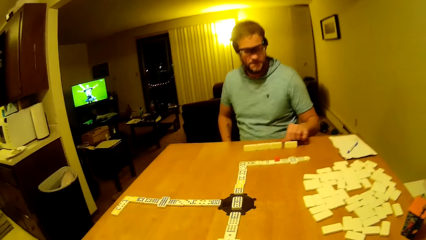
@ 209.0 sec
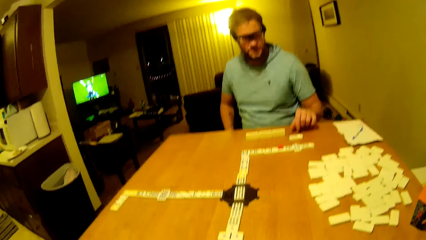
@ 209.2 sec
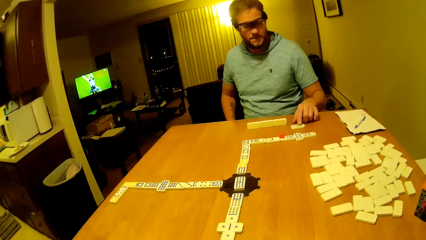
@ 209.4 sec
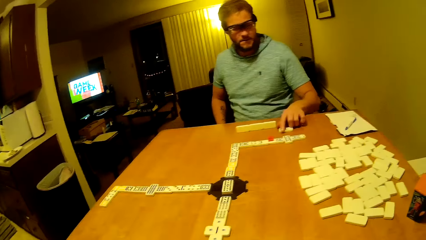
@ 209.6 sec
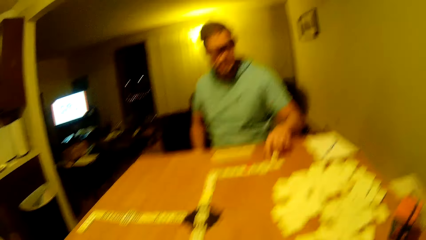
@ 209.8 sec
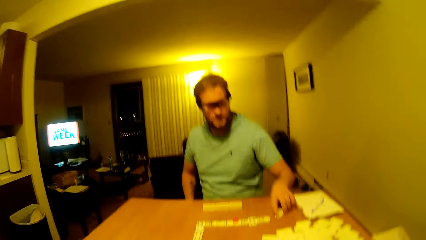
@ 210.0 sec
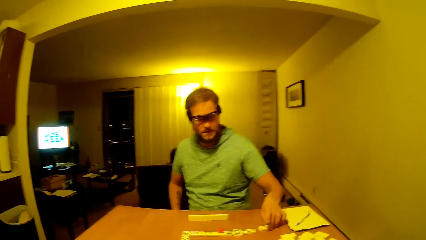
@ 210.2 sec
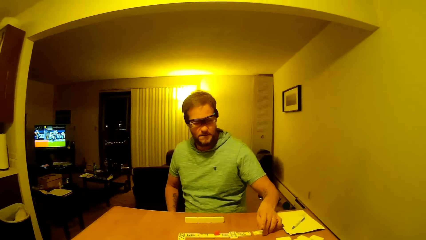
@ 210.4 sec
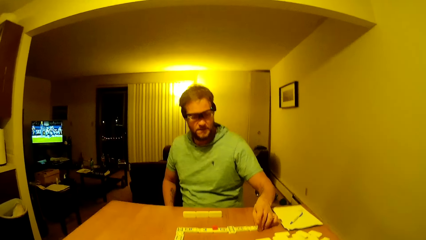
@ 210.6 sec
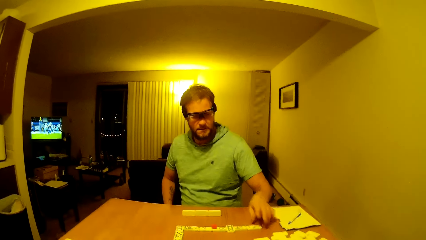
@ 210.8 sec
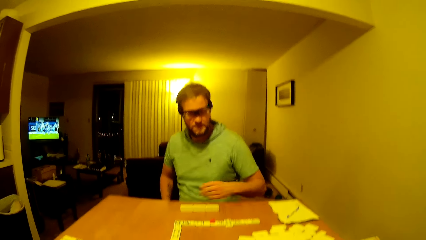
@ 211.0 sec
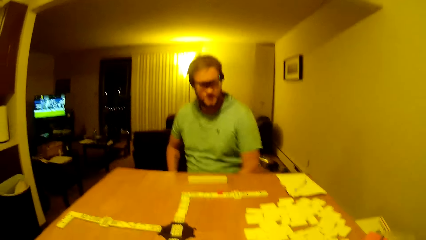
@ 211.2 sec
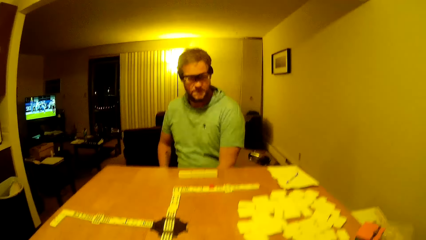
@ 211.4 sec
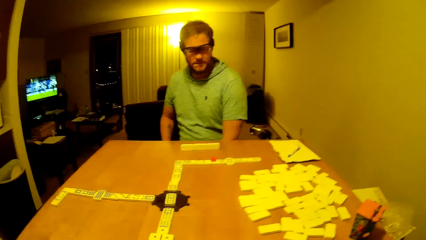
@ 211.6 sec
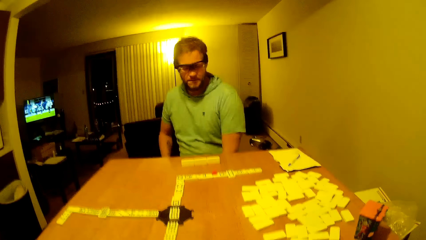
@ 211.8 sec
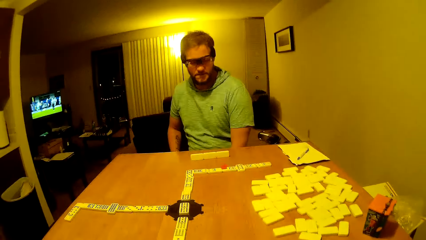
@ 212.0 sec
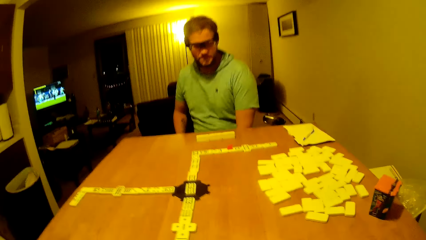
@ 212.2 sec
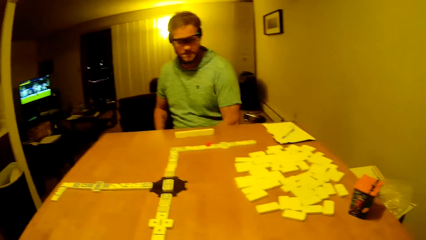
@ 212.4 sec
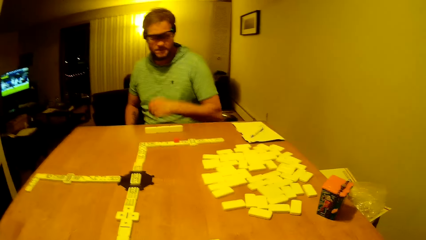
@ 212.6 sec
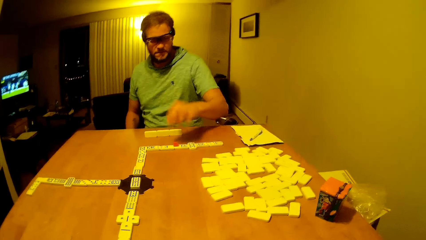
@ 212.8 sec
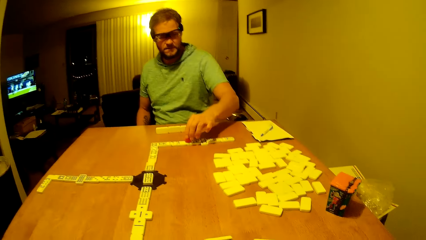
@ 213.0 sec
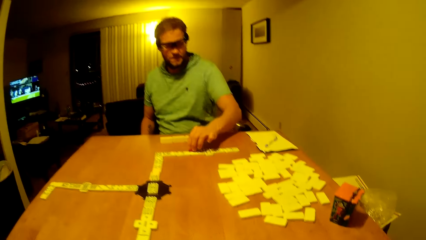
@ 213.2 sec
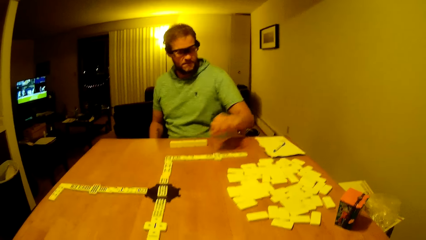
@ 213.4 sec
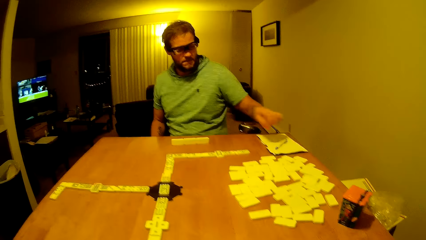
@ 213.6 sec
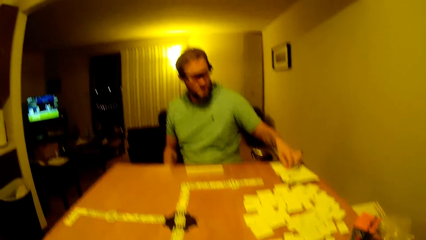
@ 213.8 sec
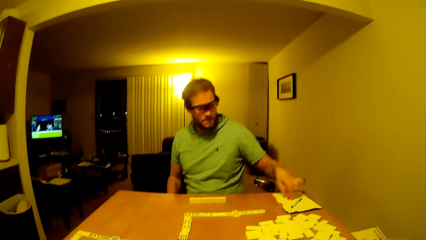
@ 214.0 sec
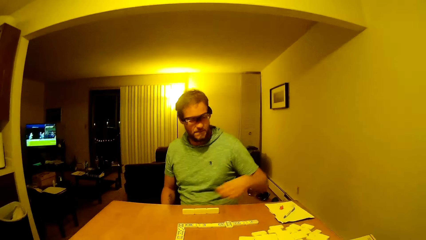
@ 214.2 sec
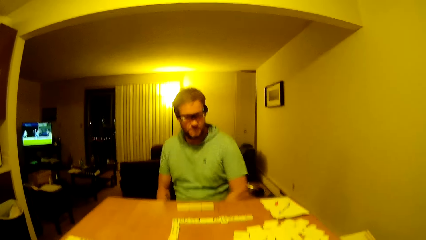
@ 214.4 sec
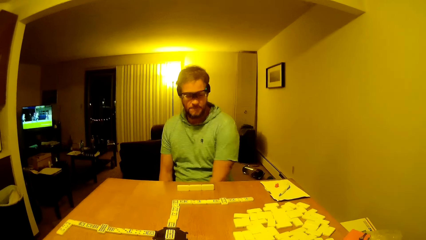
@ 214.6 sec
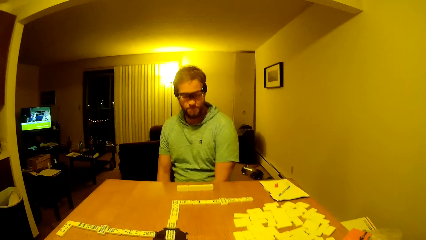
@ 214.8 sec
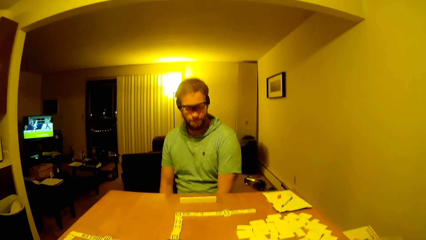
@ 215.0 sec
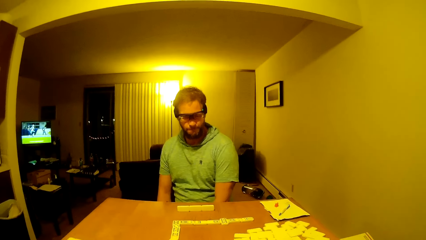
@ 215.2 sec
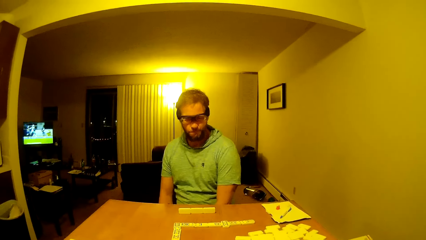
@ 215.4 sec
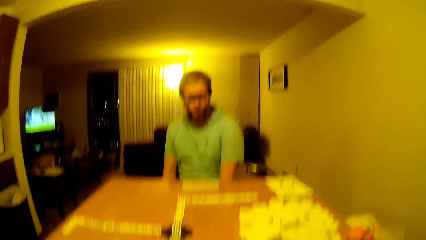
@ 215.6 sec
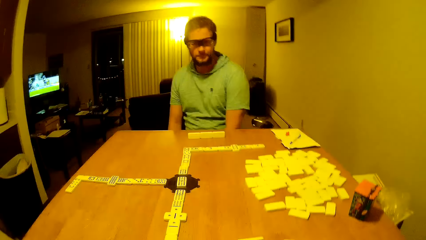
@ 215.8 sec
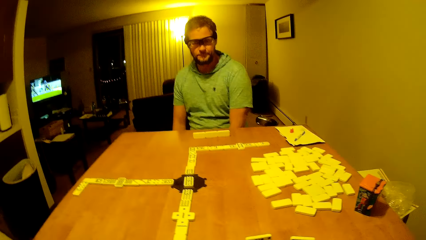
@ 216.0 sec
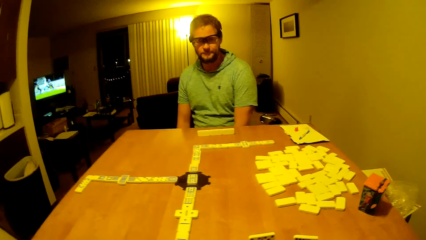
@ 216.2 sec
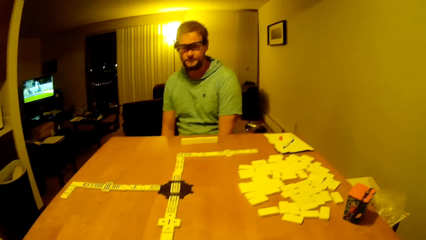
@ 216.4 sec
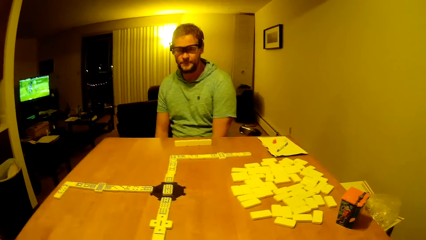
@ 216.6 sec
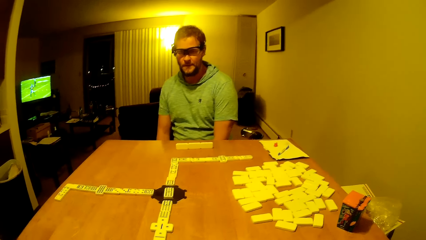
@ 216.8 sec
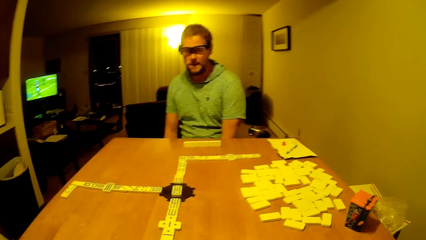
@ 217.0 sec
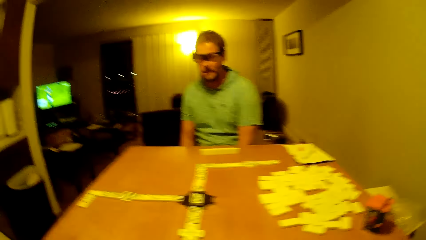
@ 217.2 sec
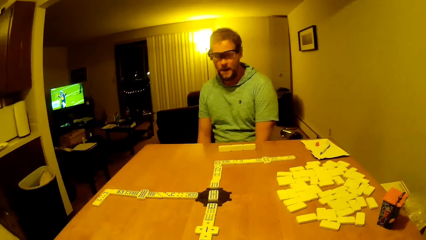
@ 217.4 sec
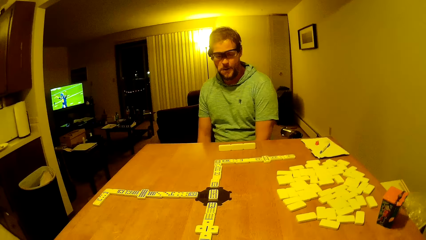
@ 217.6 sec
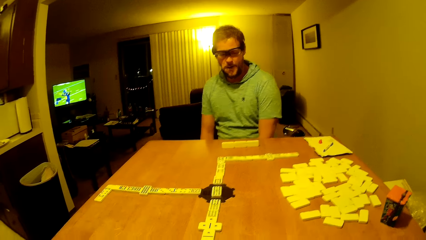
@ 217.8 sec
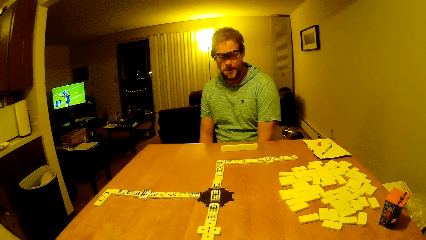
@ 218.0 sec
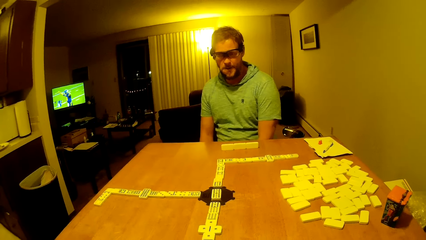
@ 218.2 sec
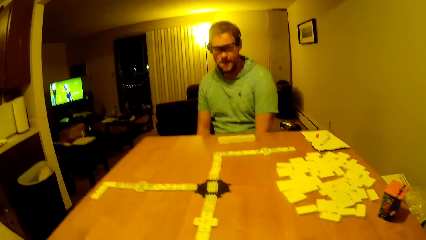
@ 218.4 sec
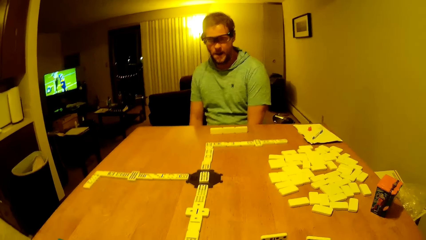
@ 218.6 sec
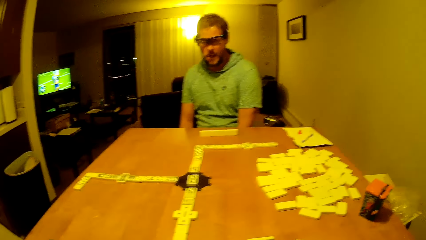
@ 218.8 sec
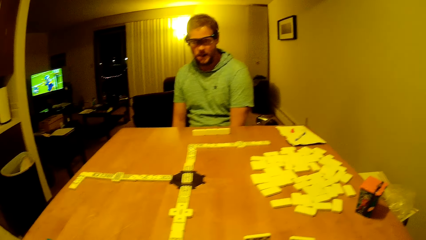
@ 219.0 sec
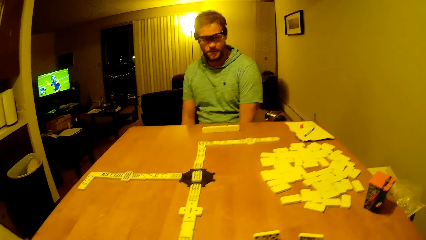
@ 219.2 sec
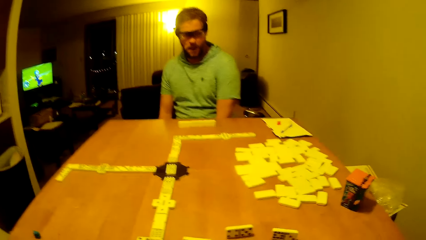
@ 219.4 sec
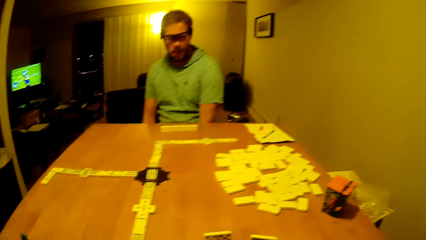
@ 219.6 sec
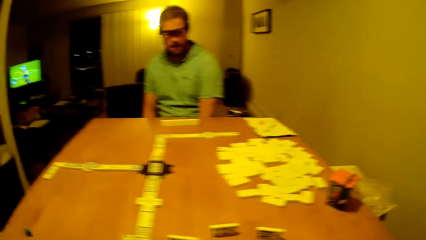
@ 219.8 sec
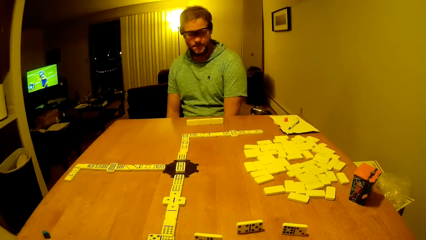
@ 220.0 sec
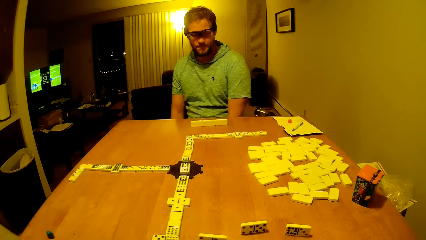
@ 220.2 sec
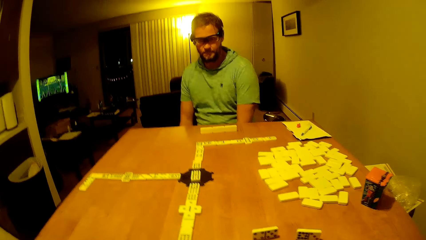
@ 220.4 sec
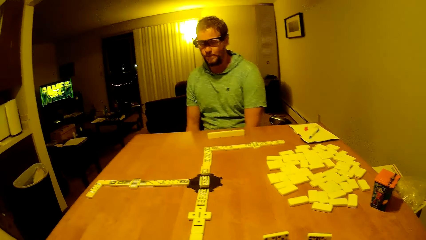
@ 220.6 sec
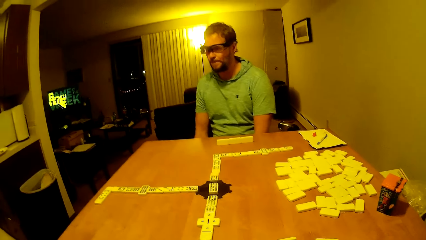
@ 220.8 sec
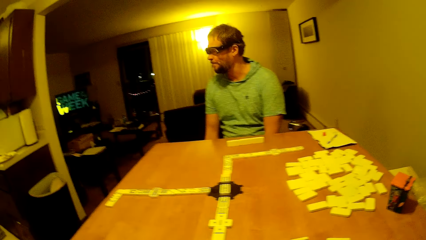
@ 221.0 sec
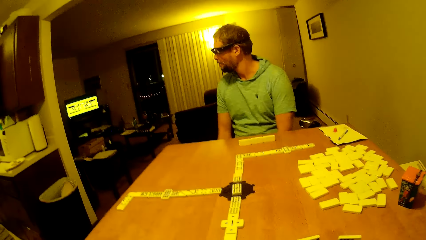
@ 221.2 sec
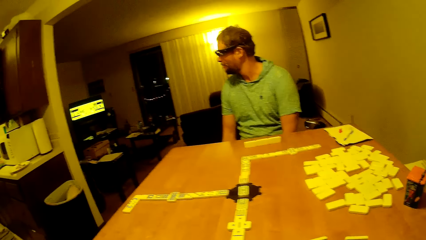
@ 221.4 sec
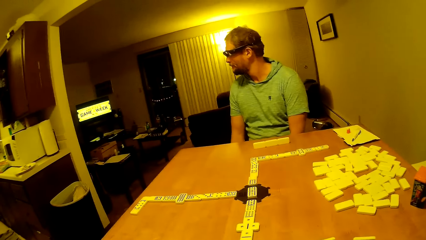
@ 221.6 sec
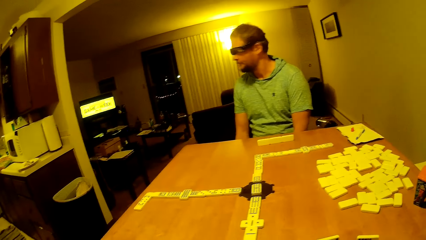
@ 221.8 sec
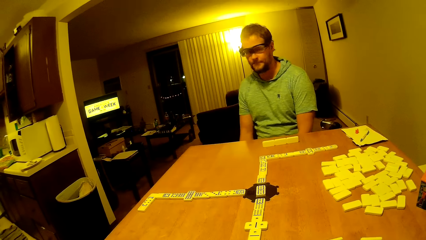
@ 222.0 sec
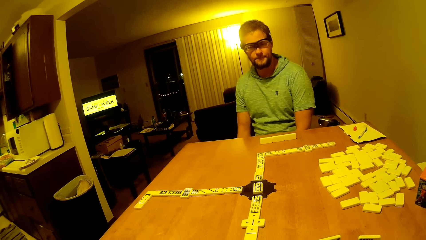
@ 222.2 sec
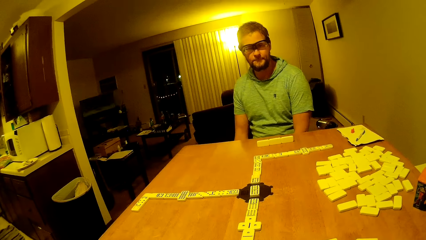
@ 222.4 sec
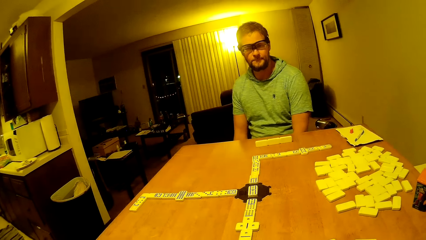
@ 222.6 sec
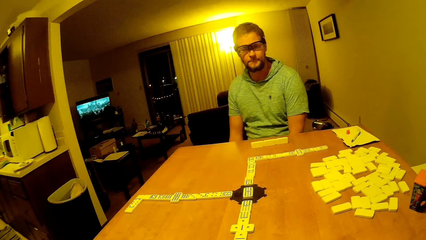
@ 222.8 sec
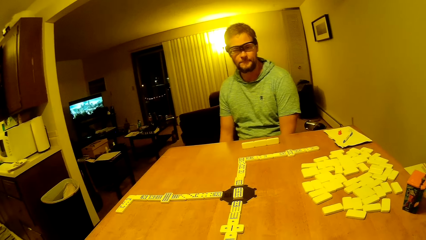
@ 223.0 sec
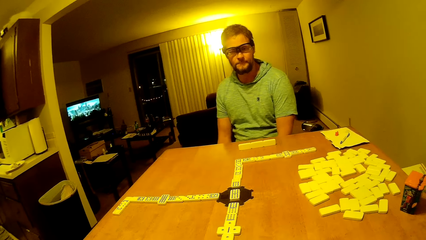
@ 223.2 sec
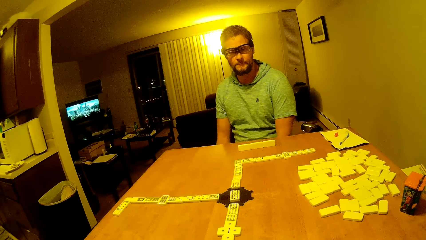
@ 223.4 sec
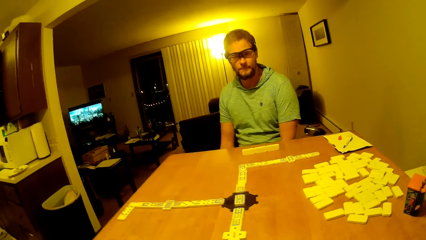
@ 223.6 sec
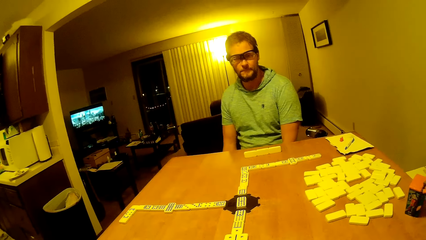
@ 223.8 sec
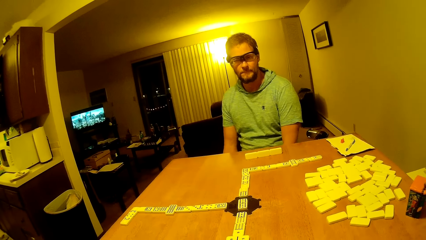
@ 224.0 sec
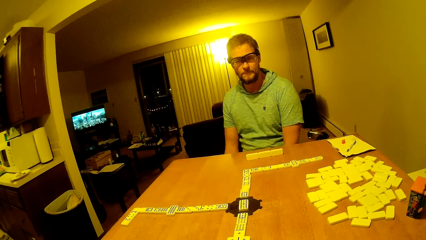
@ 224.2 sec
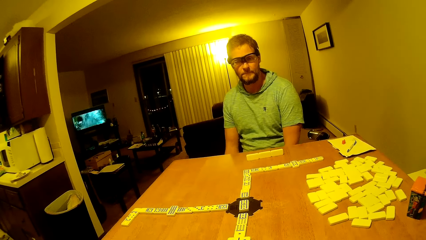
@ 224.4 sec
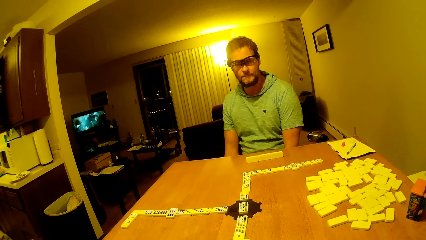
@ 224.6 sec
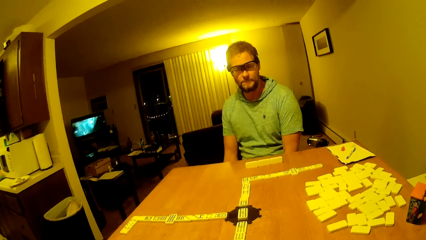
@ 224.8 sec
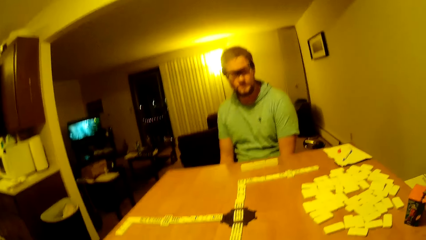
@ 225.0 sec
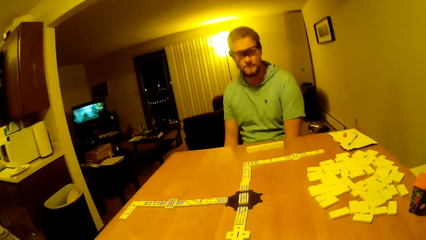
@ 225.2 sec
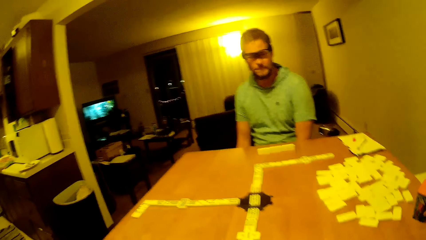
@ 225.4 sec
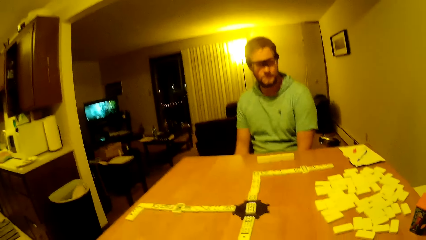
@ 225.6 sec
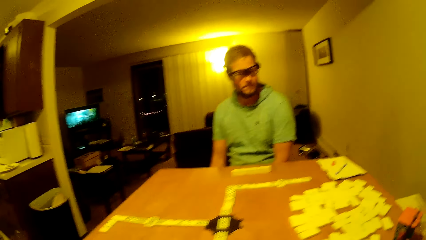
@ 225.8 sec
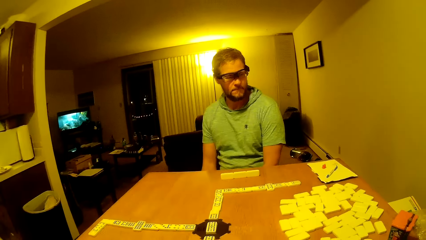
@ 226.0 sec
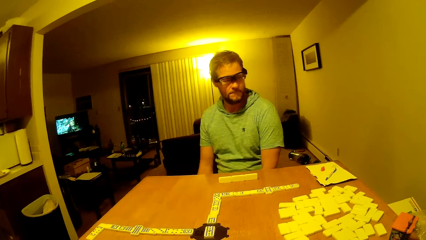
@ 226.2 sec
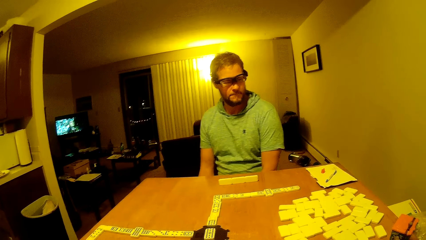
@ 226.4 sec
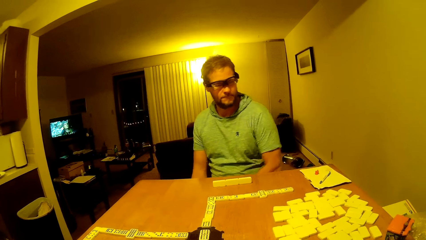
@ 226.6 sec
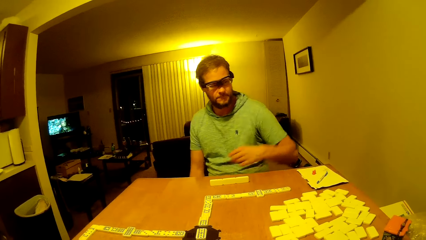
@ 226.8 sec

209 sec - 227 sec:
A man drops the pai gow tile on the table, holds the dice, arranges the pai gow tile on the table, places the dice forward and puts a hand down. The man picks up the dice, places the dice on the book and puts a hand down. The camera wearer looks on the table. The man turns his face and looks forward.
